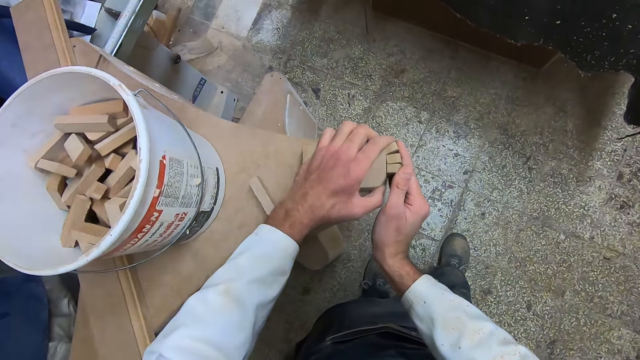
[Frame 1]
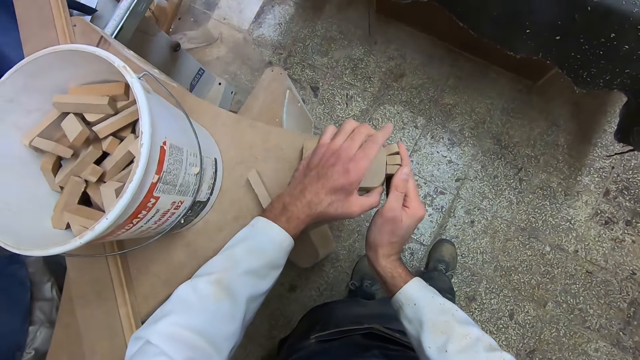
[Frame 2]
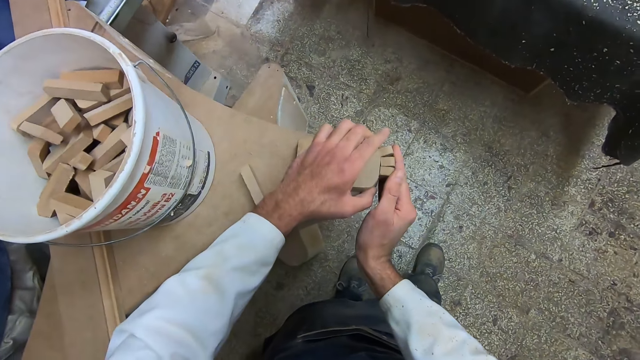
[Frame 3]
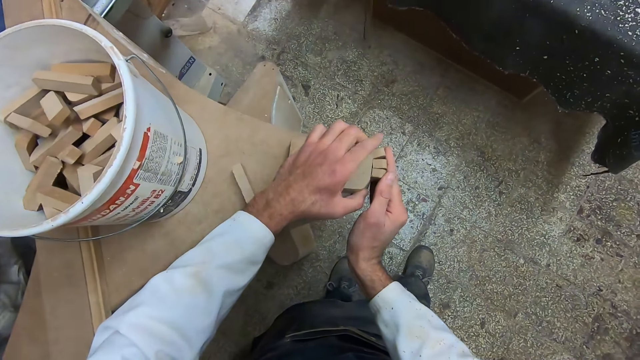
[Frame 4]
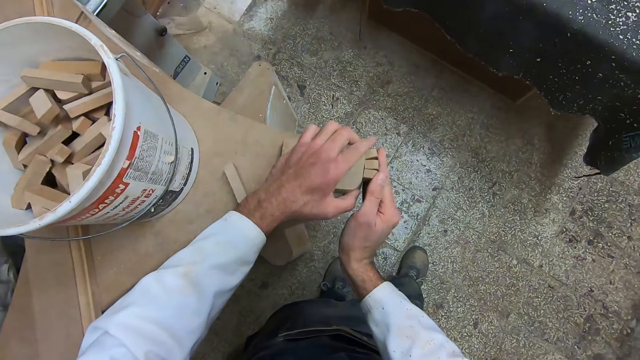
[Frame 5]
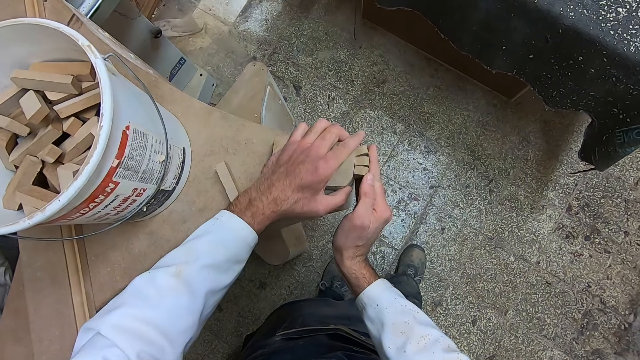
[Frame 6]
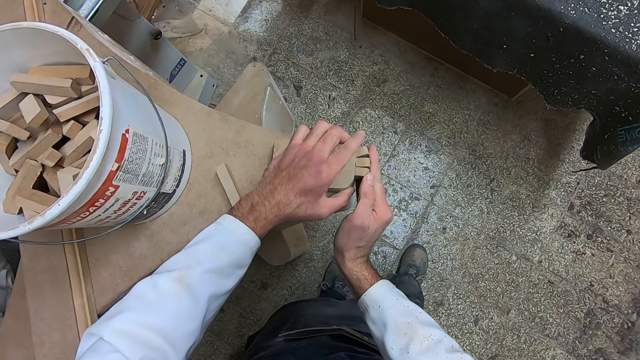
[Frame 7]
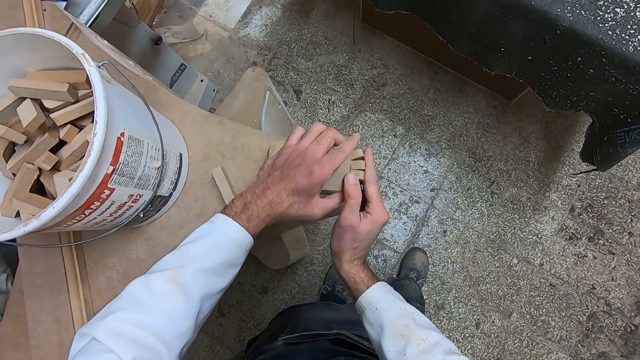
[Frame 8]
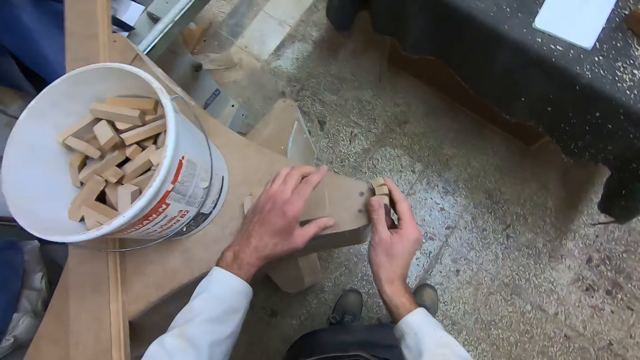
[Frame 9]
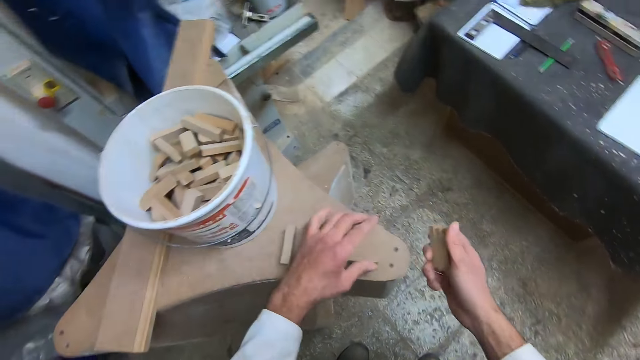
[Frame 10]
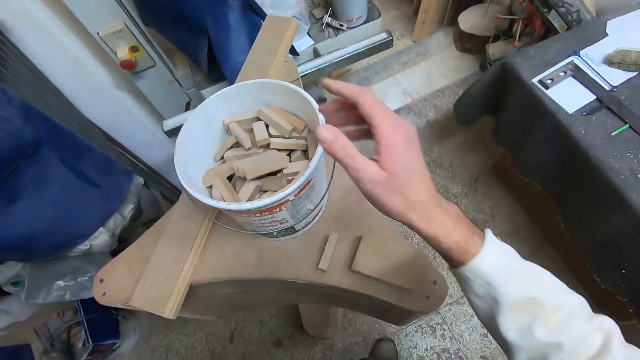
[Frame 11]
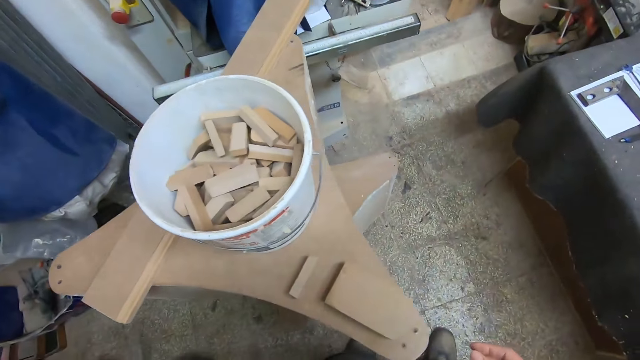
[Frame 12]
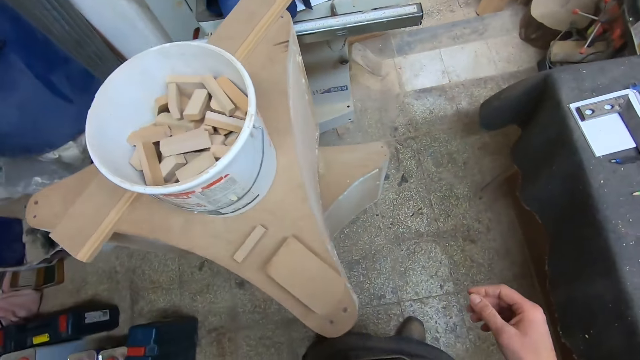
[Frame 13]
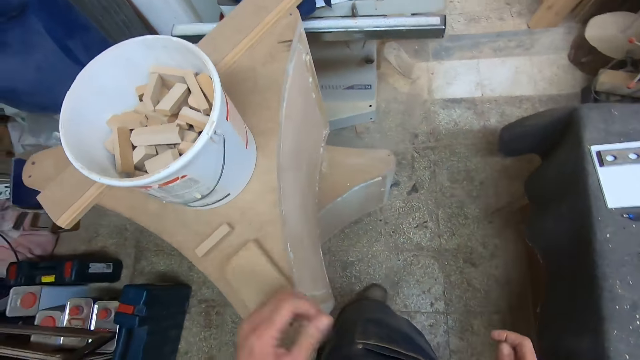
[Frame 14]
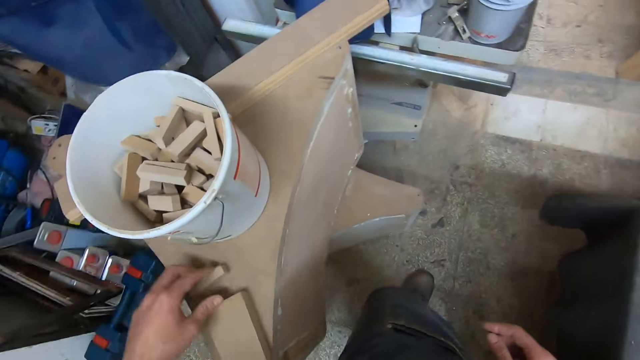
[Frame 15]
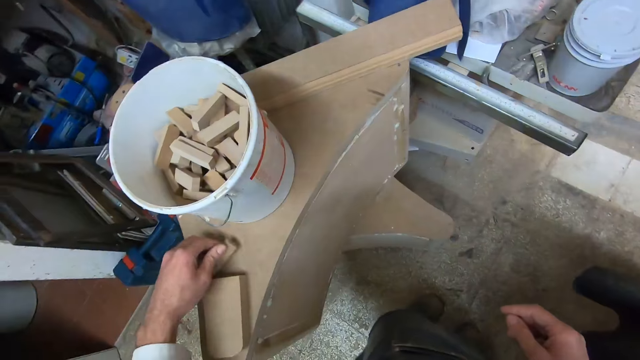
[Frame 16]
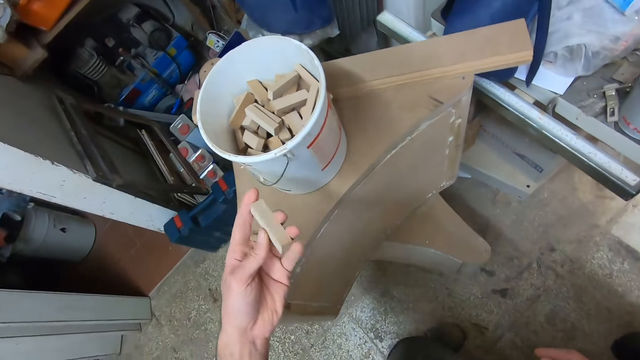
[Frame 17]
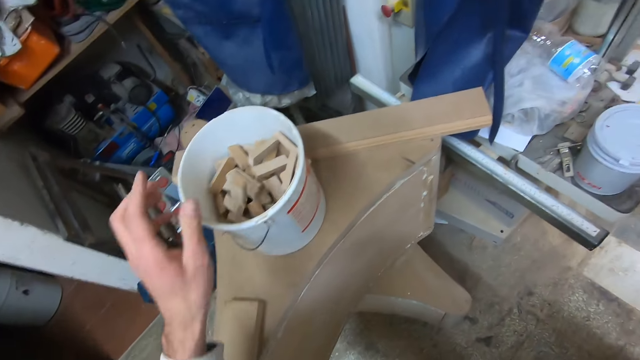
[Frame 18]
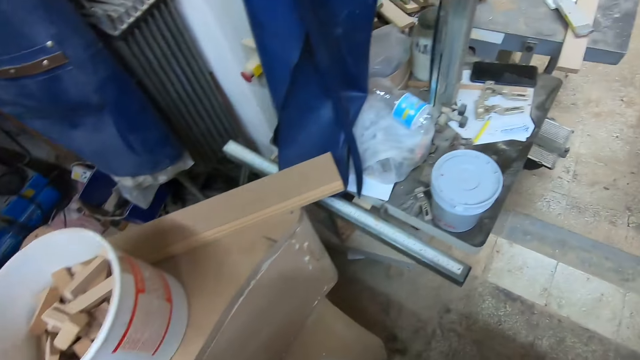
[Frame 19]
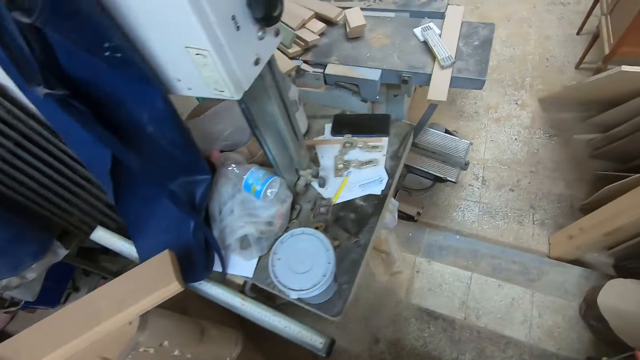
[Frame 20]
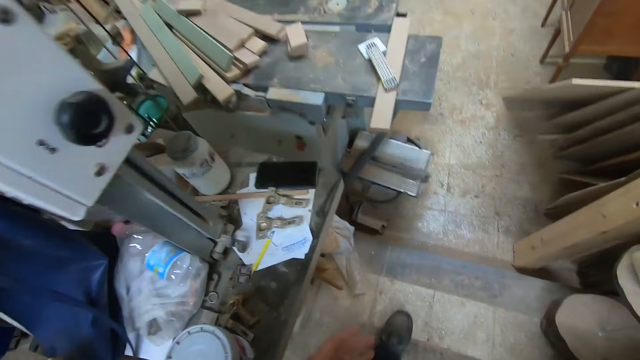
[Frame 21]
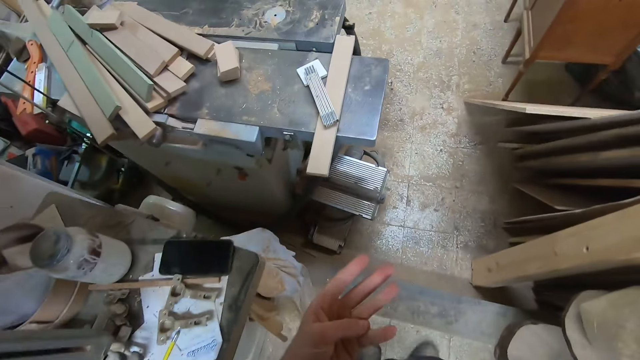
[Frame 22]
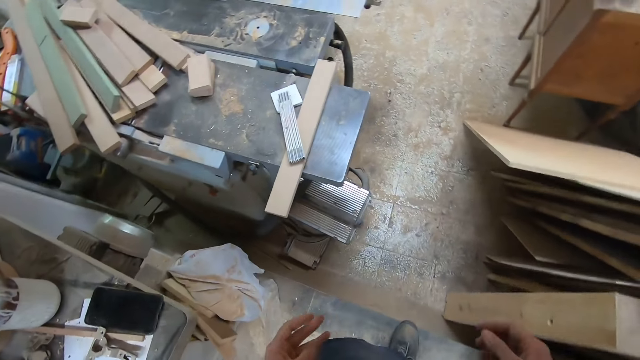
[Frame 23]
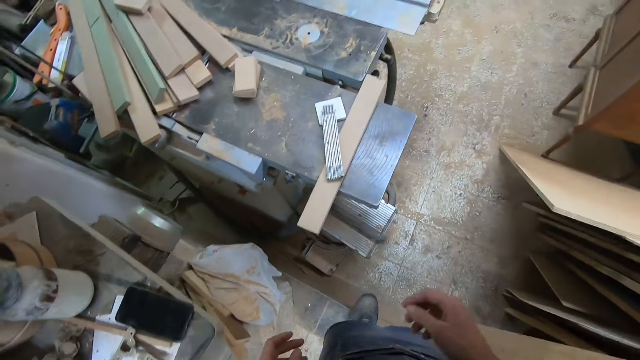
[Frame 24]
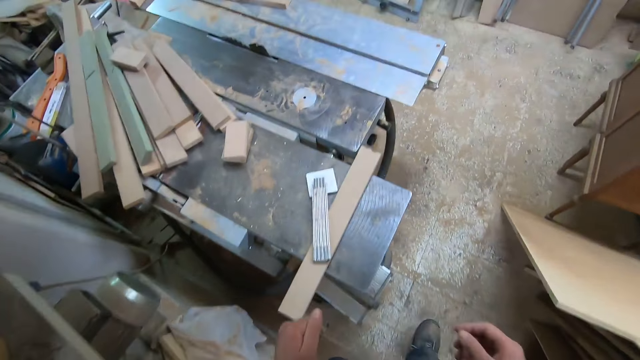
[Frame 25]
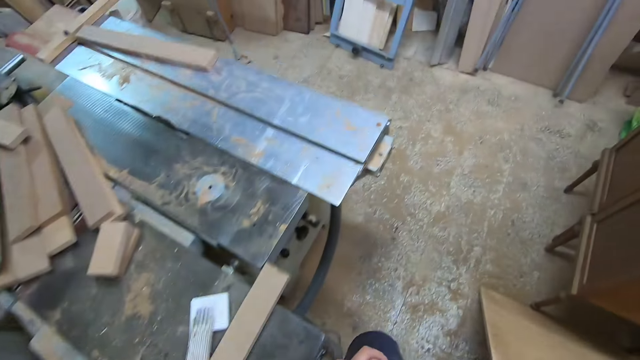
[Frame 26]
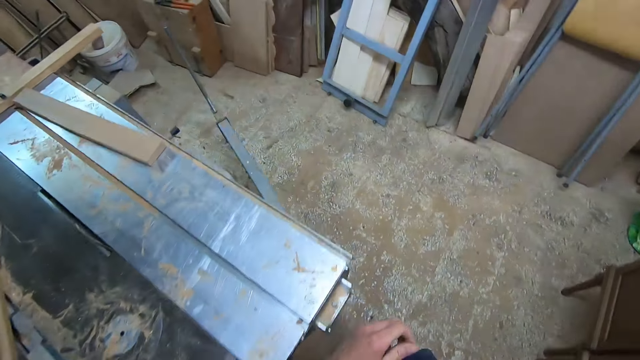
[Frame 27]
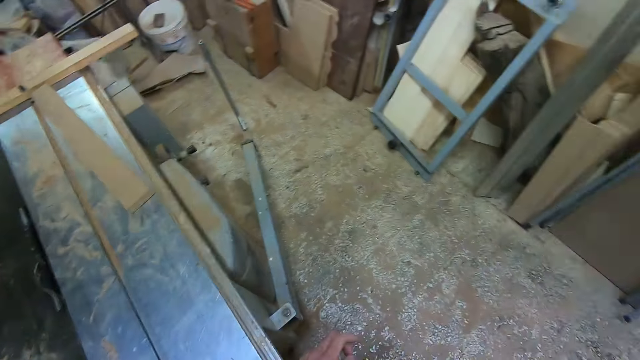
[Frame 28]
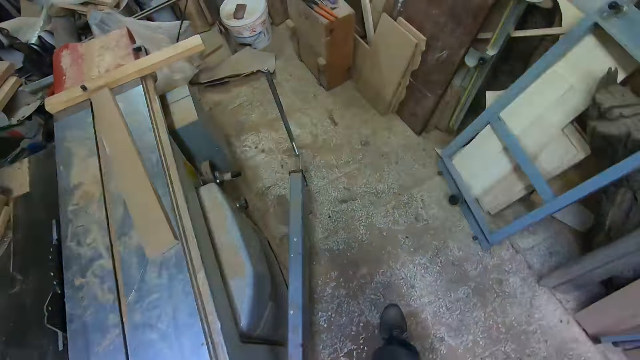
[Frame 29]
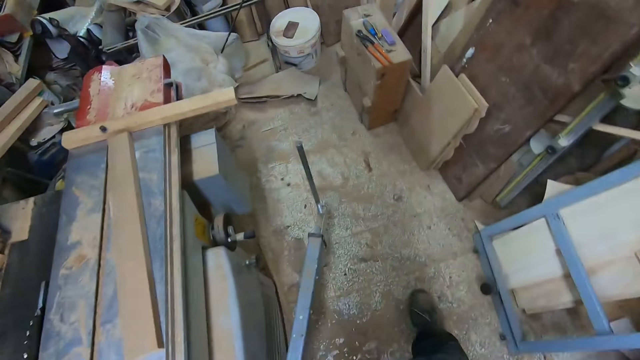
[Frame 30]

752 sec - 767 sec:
The camera wearer moves the wood on the wooden base. He drops the pieces of wood in the bucket. He picks up another small piece of wood from the wooden base. He drops the piece of wood in the bucket. He walks towards the sliding table saw. He adjusts his head camera.
